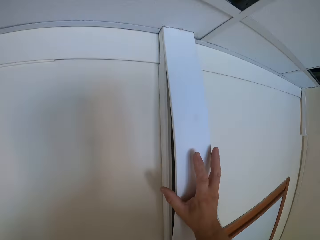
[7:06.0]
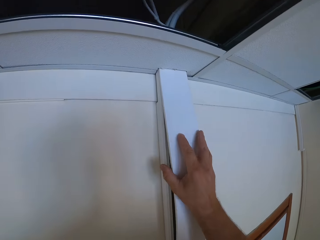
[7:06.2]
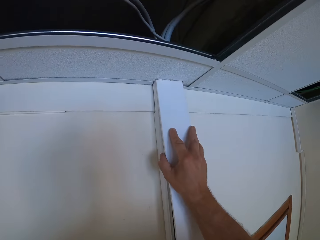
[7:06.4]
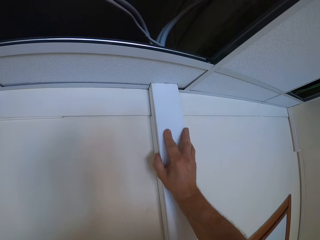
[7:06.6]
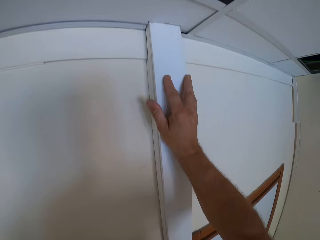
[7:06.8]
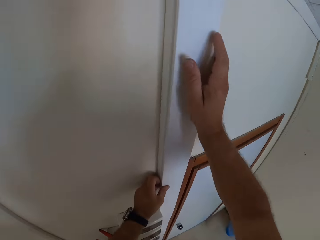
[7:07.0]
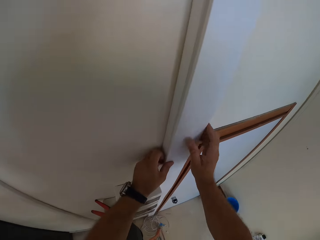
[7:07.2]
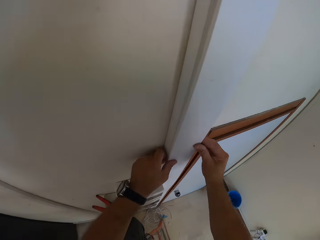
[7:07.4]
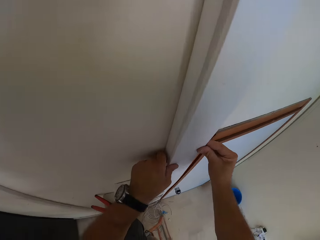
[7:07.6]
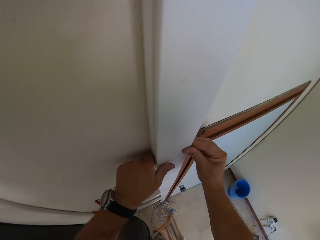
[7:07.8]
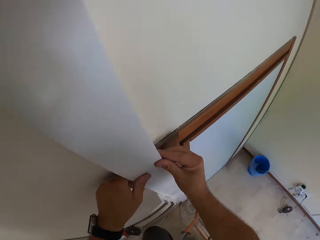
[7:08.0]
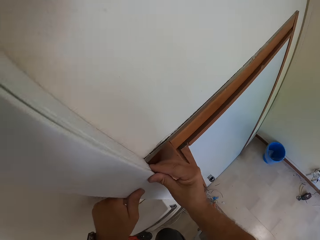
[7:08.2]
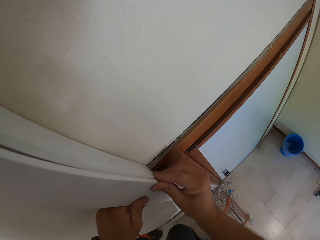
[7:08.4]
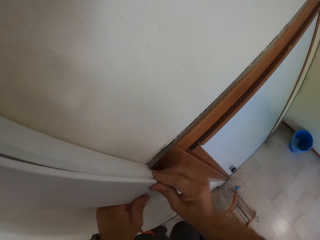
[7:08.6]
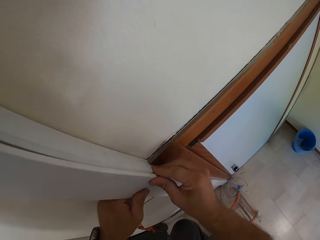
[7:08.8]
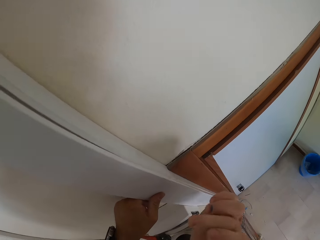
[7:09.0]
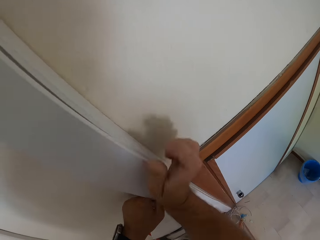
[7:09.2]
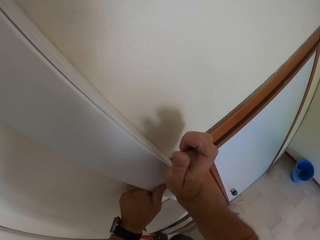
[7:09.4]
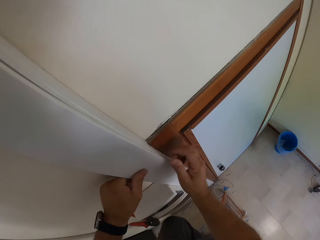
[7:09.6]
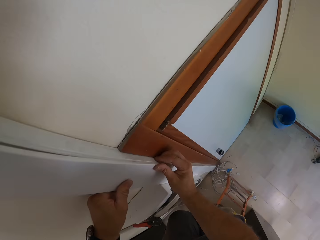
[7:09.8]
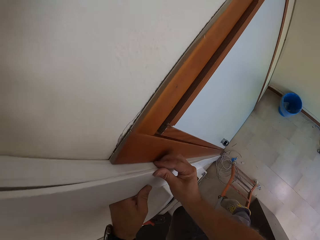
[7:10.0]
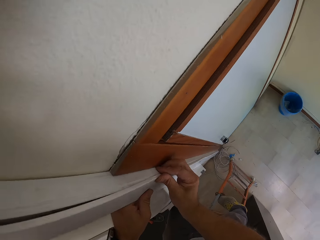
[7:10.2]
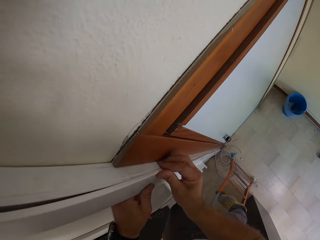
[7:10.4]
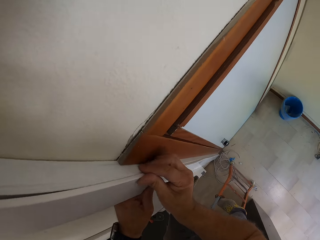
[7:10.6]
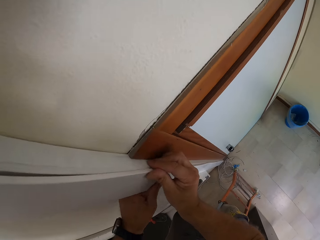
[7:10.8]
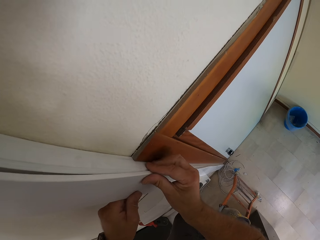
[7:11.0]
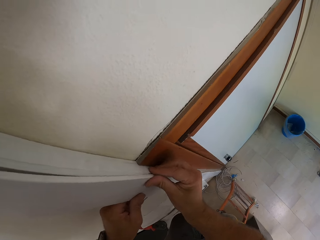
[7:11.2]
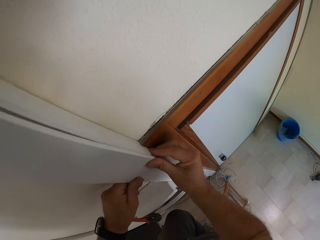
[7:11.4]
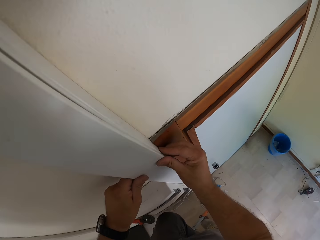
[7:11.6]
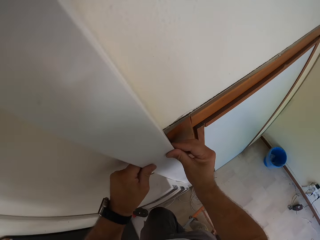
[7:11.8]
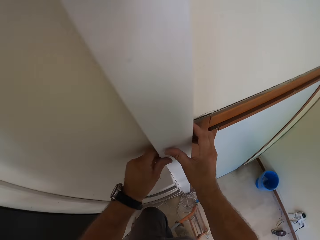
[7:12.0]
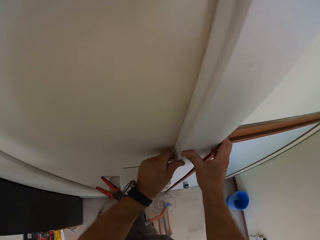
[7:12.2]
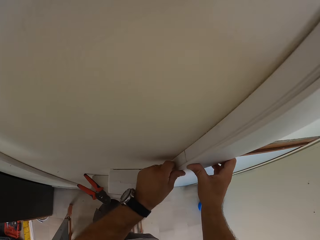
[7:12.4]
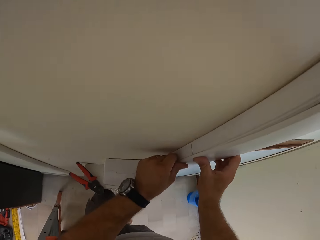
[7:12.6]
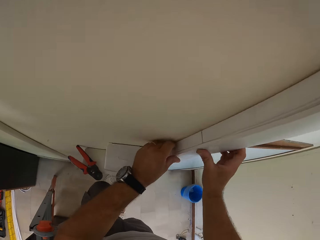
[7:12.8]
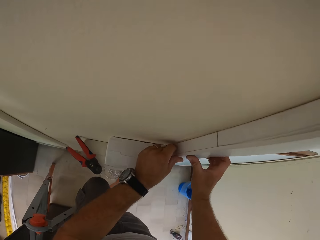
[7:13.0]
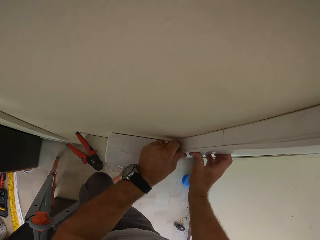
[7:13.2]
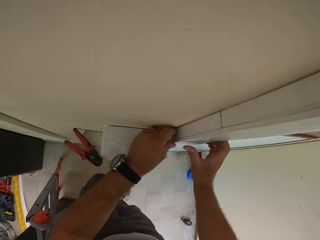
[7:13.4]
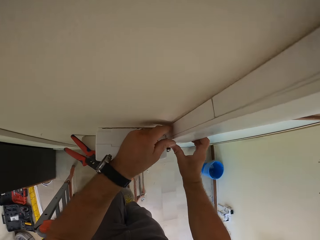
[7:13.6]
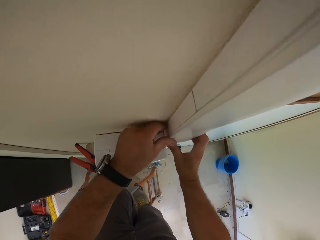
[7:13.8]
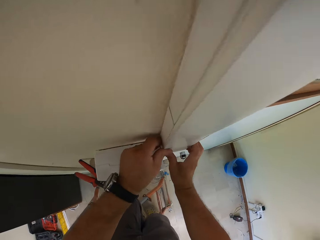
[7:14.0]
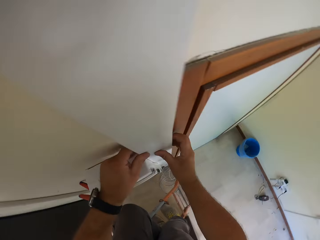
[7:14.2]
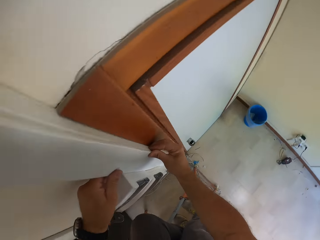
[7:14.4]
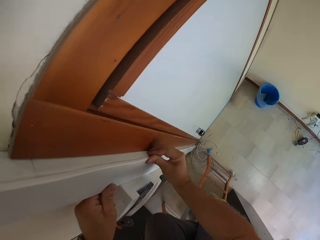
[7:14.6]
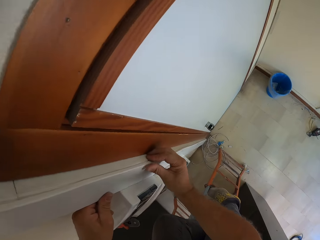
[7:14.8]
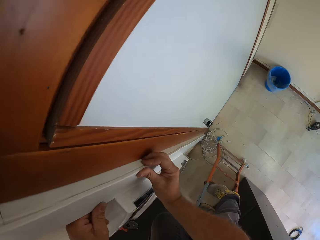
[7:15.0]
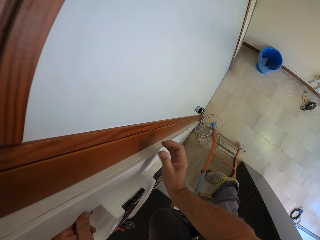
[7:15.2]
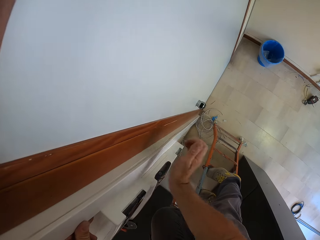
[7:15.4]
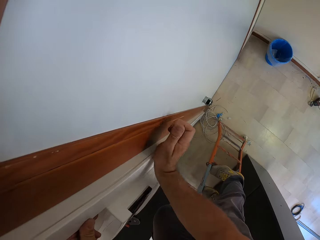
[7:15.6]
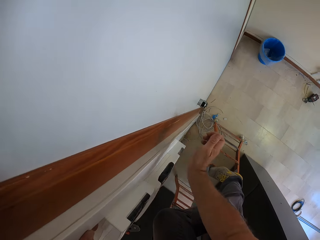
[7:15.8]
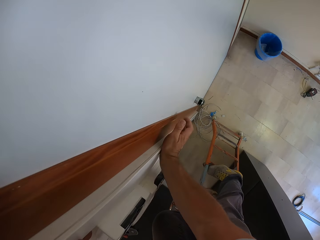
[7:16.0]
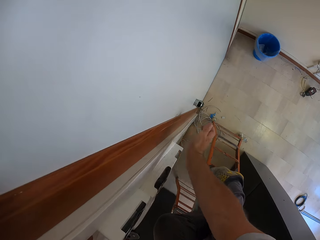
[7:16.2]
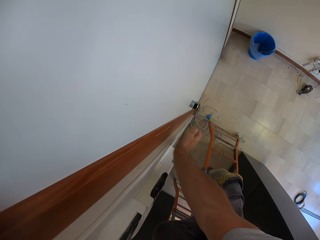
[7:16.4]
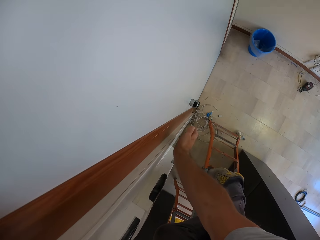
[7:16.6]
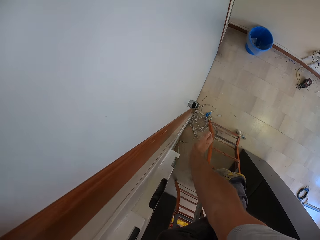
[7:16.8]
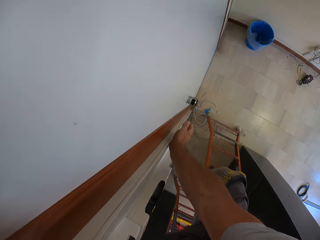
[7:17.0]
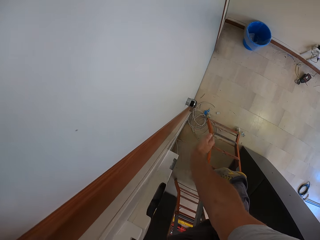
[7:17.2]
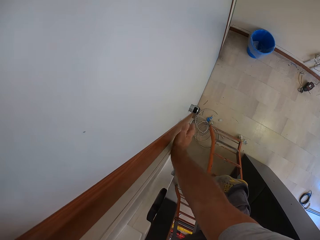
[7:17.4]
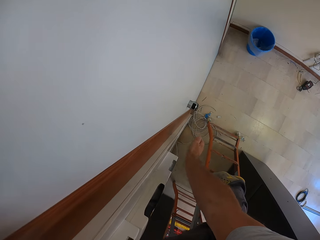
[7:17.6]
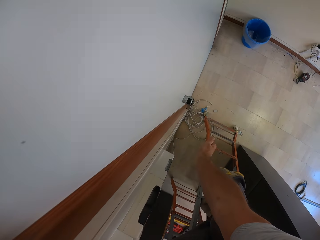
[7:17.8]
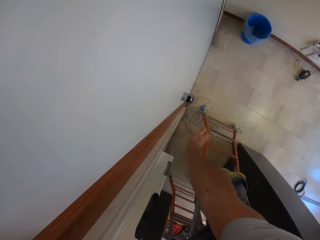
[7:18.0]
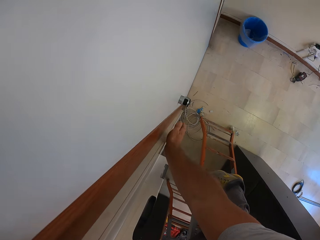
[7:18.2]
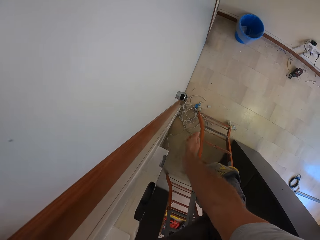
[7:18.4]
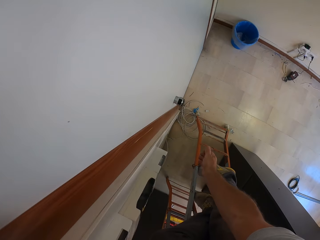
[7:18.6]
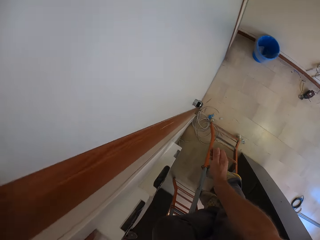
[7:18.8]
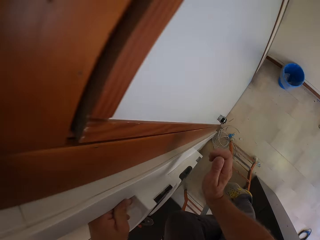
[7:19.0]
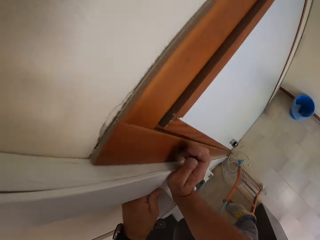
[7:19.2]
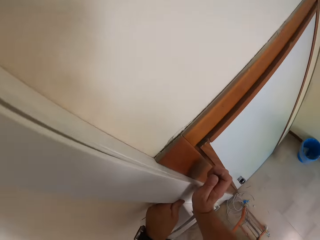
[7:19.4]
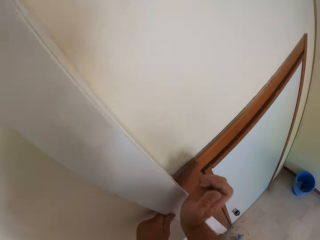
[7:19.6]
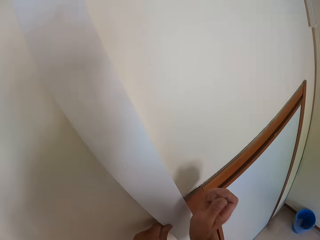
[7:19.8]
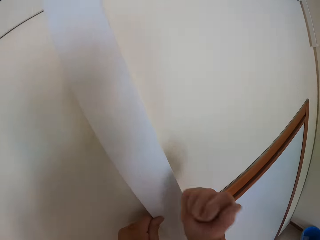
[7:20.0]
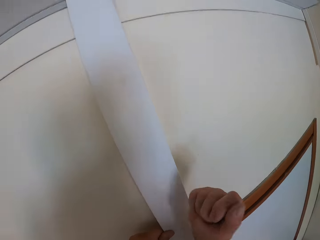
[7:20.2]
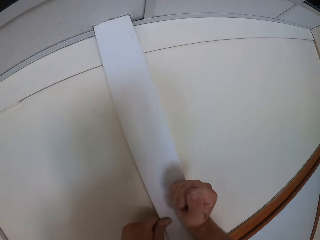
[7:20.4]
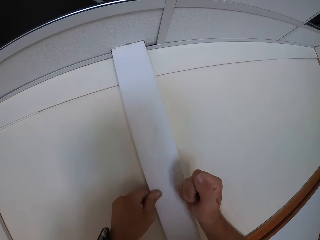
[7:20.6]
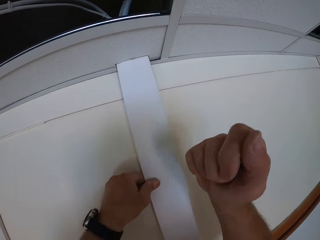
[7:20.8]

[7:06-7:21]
The camera wearer covers the cables. They hit the wire casing. They tuck tight the cable cover.

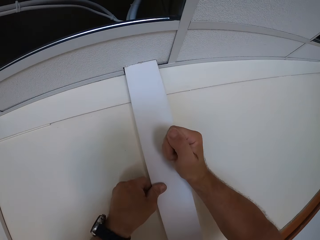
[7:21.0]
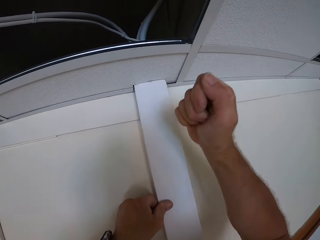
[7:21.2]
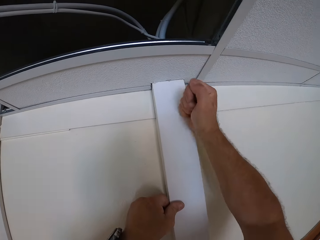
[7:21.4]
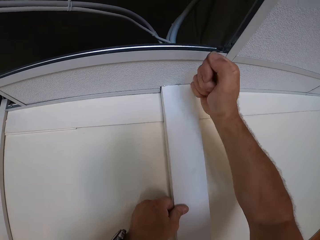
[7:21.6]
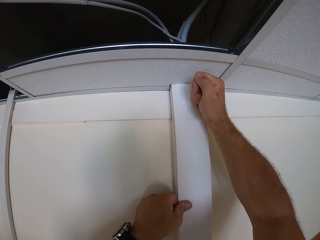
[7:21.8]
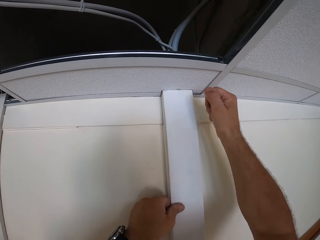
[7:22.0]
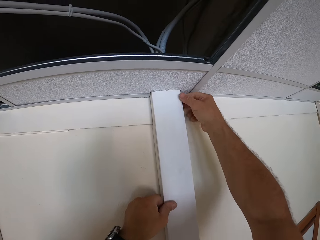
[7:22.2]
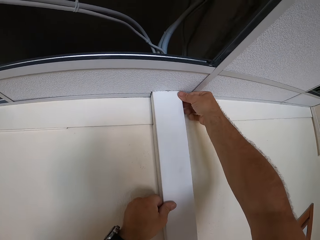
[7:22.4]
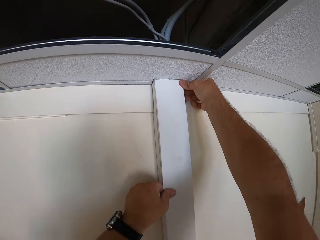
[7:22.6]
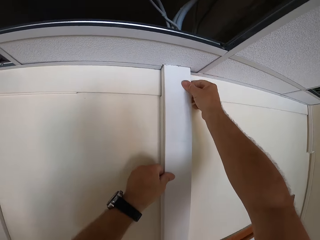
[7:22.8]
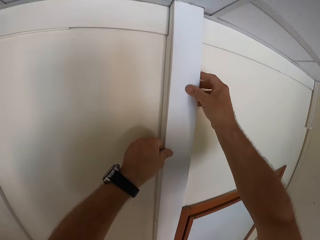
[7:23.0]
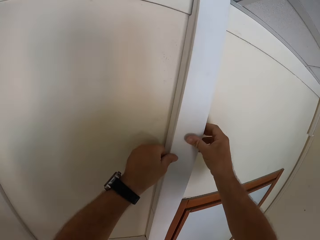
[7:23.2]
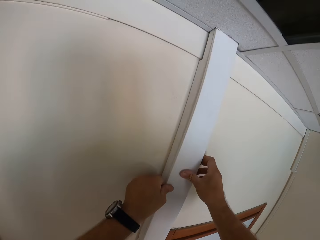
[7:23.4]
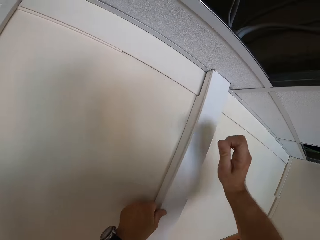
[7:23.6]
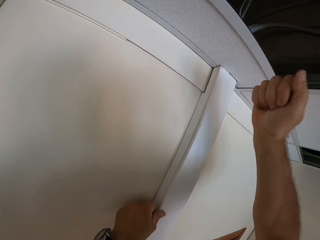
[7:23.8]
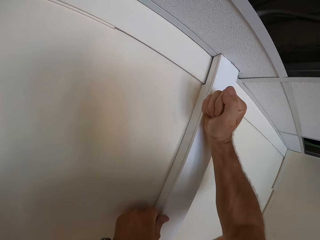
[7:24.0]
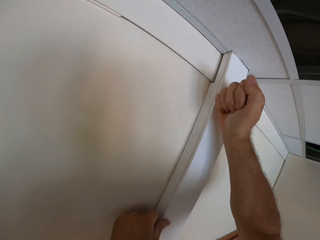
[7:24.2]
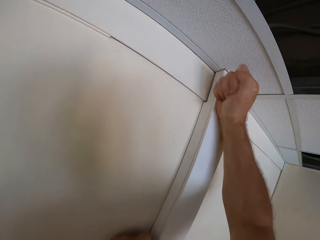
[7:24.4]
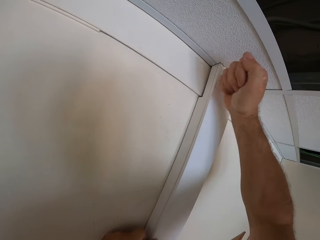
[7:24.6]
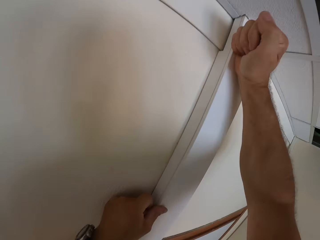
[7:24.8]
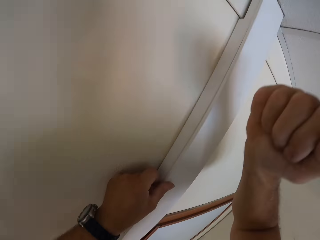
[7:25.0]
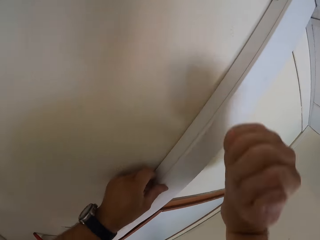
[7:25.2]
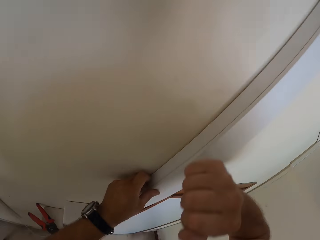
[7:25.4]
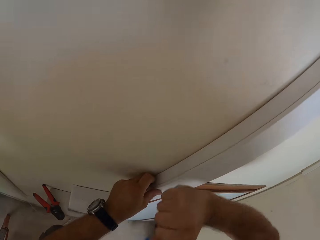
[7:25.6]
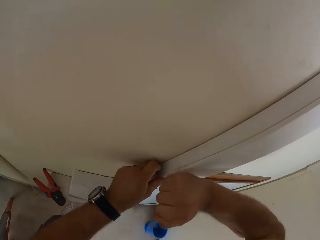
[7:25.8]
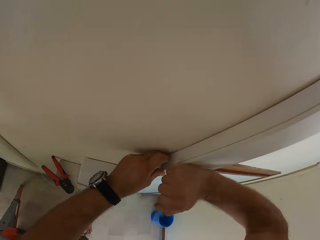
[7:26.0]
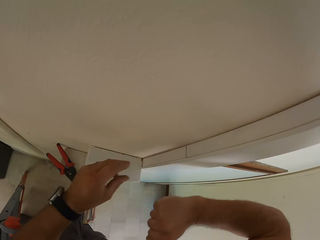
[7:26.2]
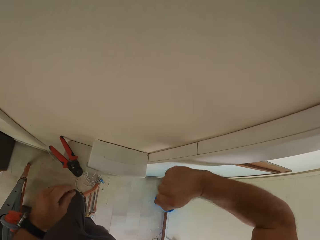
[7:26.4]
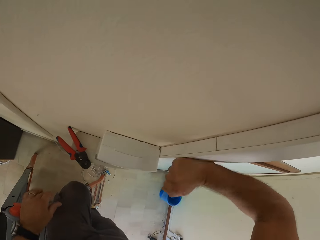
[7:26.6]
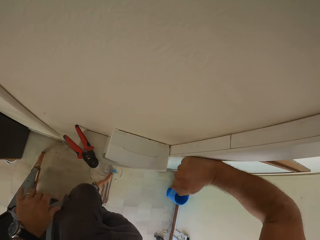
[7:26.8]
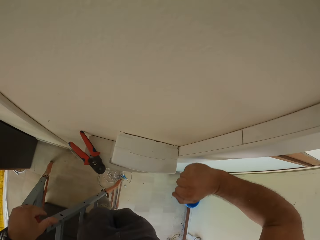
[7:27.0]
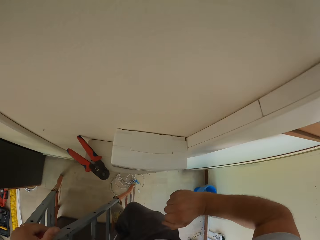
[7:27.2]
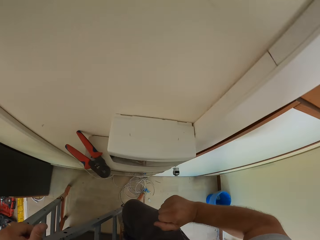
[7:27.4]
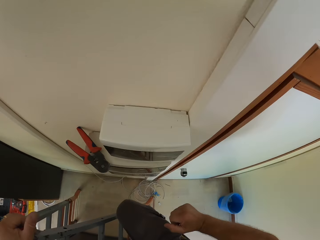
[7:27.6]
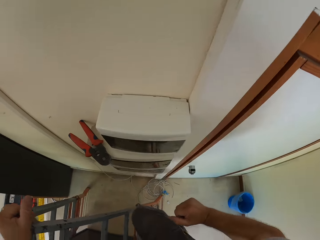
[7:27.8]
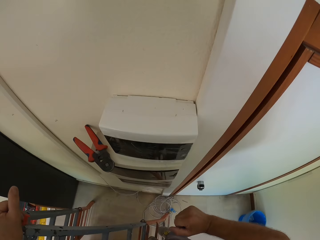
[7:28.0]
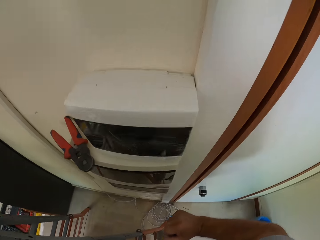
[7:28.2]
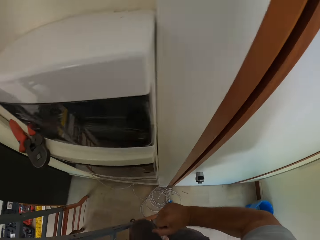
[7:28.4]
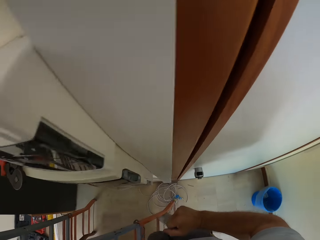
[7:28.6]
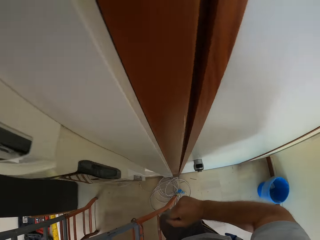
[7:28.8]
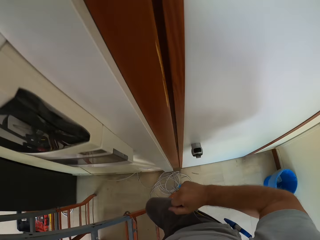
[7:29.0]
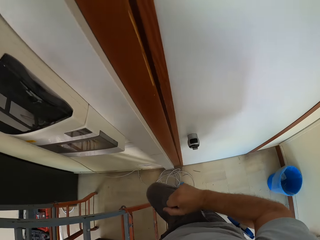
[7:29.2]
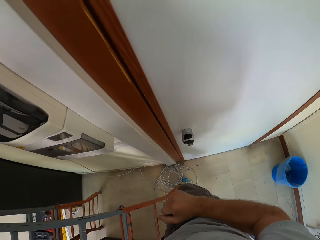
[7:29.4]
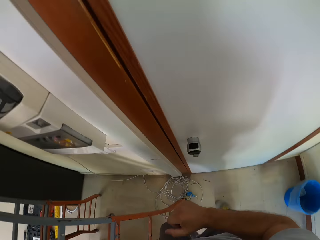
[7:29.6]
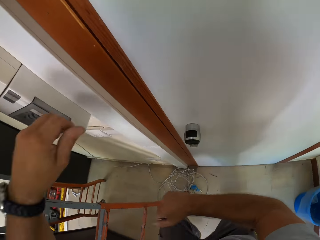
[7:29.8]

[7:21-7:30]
The camera wearer climbs down the ladder.
